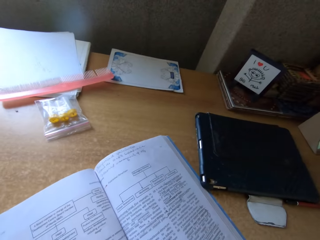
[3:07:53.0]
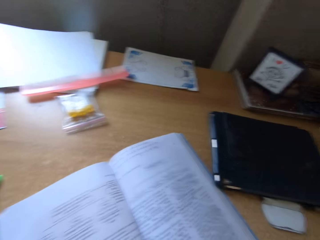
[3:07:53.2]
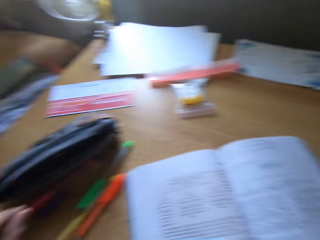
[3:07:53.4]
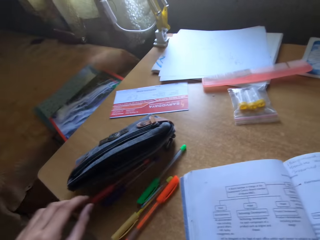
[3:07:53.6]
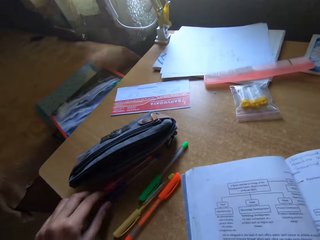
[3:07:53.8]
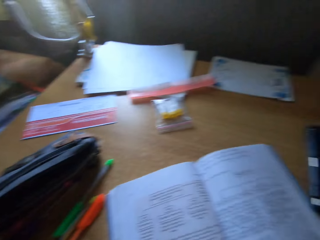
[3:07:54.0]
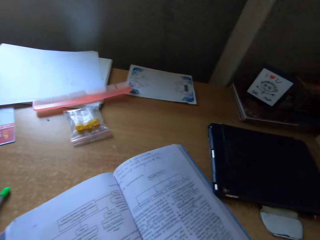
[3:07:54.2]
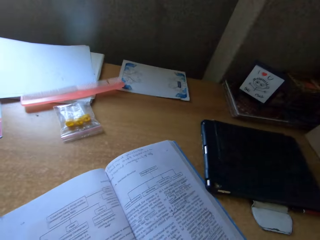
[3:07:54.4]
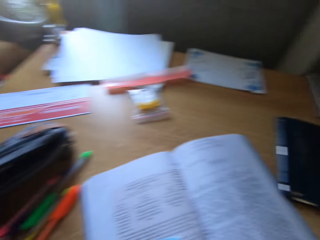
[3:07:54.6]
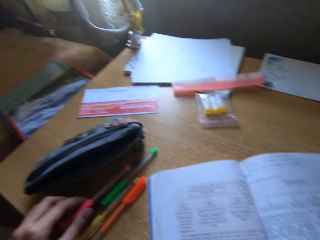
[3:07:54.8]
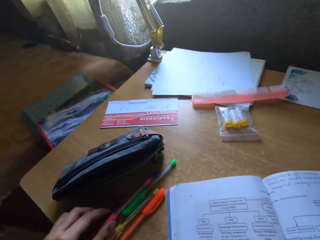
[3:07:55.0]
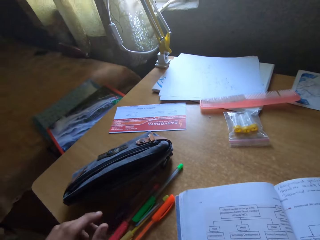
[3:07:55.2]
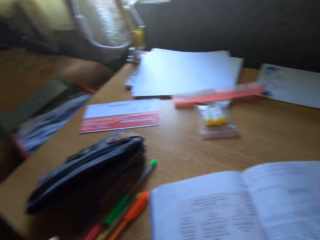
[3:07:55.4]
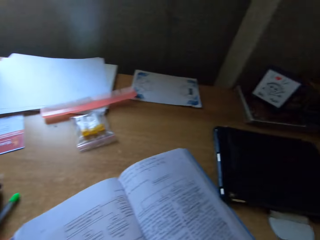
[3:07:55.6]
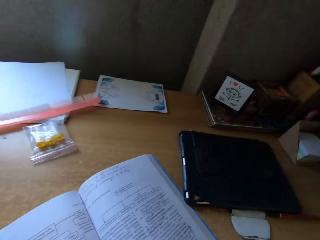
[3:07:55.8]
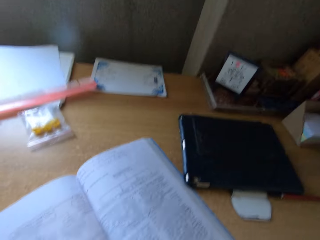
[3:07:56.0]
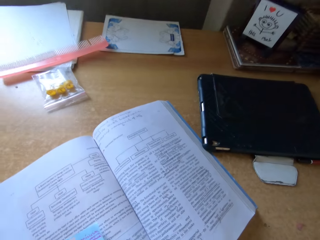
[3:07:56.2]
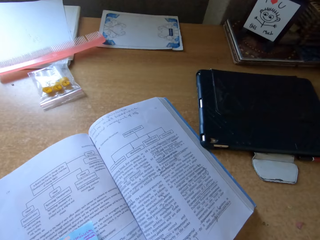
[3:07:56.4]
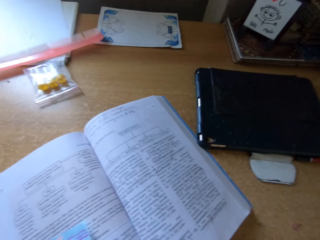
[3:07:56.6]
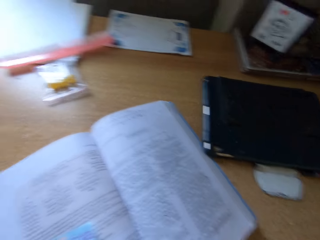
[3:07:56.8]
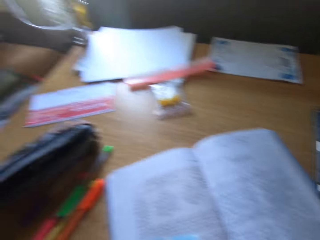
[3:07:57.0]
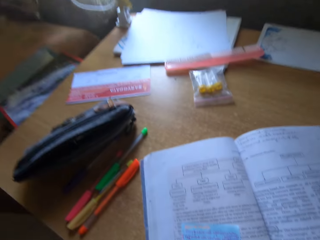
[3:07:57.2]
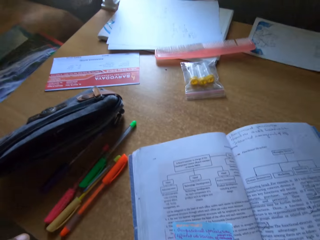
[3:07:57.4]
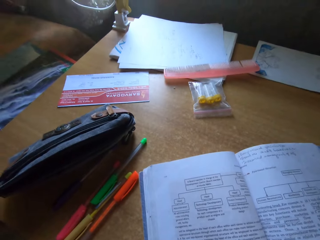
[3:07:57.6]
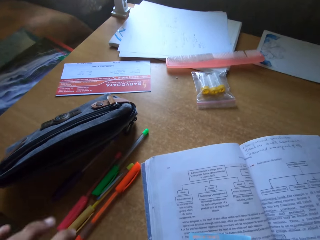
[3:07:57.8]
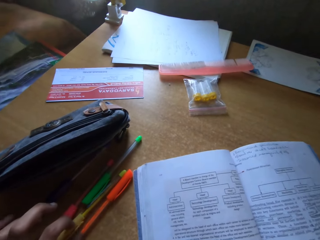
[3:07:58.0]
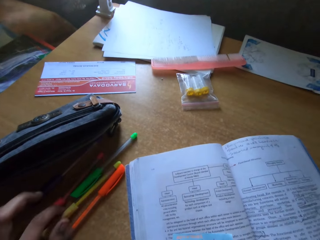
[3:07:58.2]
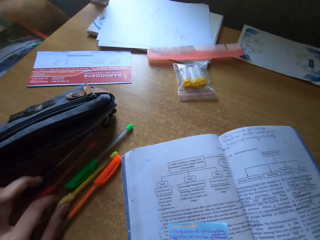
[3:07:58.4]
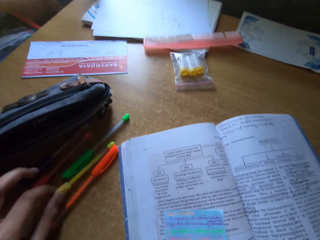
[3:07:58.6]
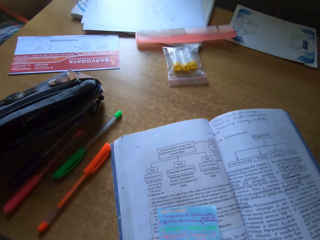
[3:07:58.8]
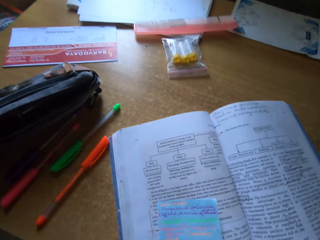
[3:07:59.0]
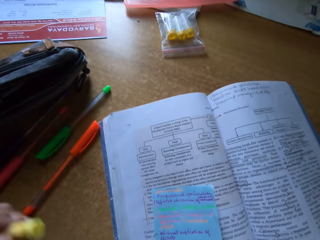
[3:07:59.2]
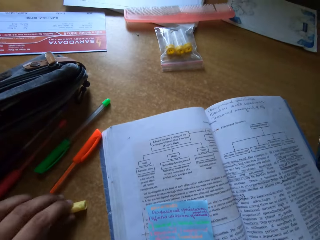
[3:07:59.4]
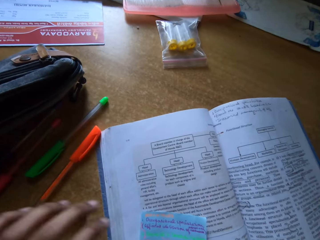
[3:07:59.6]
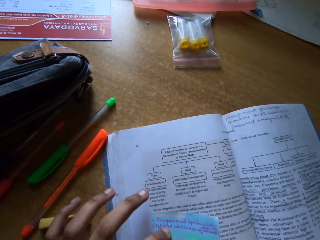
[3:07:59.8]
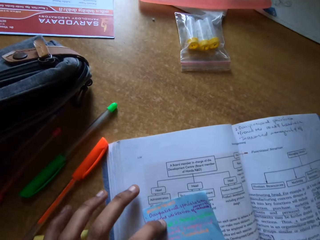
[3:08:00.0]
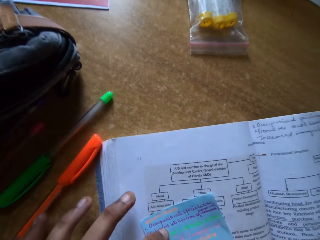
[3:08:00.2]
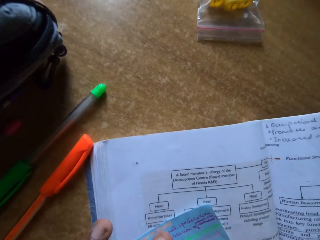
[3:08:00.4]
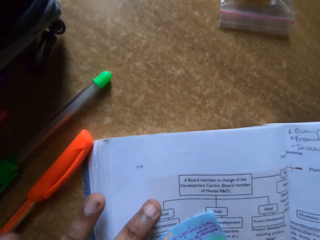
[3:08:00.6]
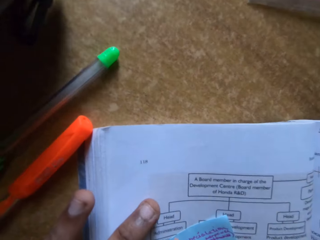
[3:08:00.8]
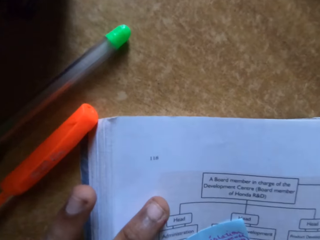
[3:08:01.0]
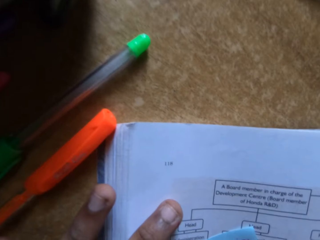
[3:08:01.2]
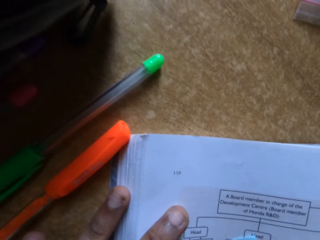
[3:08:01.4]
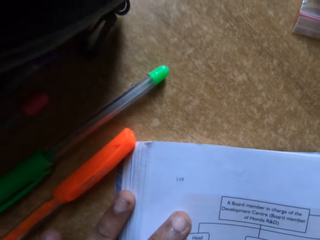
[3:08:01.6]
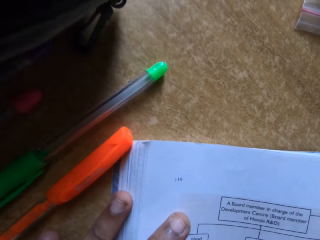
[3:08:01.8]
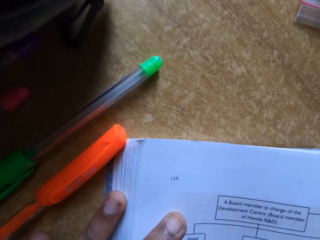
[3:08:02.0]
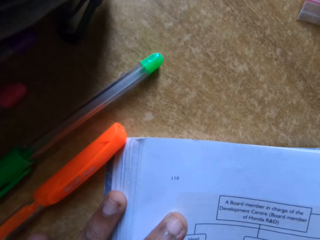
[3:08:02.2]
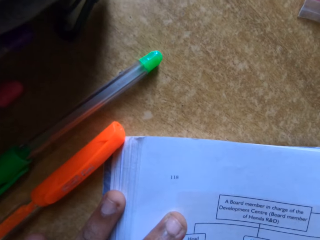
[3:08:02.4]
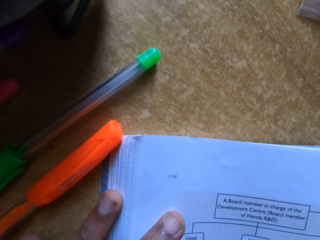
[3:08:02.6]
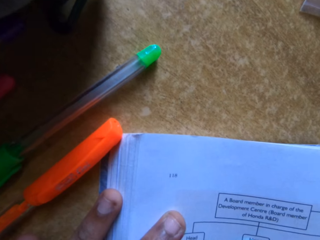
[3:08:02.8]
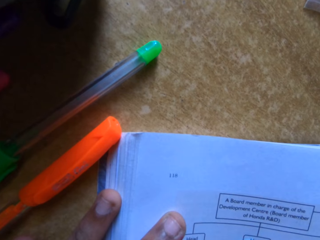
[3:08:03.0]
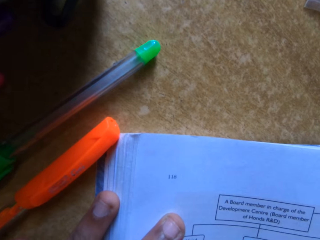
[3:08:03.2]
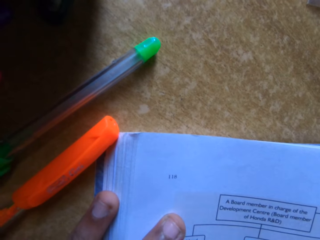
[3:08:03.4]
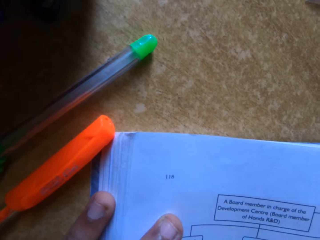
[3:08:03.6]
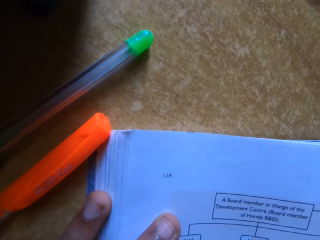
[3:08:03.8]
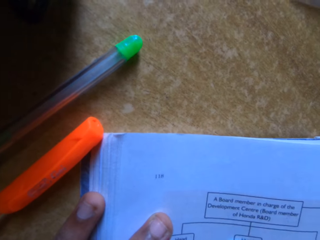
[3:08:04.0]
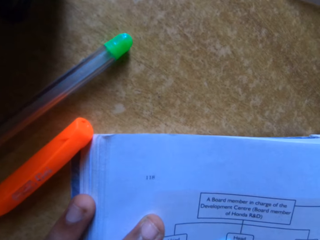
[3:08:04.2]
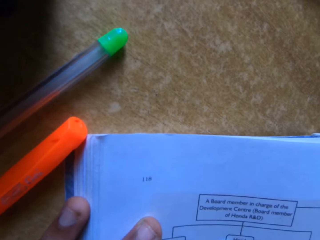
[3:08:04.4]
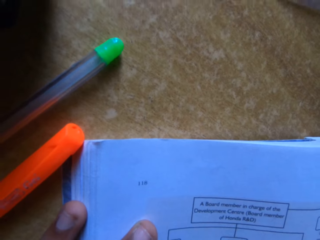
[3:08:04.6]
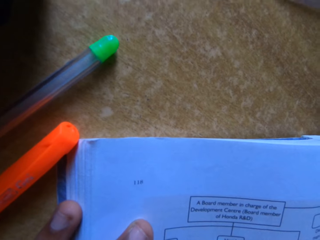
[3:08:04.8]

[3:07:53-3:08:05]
The camera wearer picks a pen from the table. They put the pen lid on the table, drop down the pen, and write on the paper. They read the book.

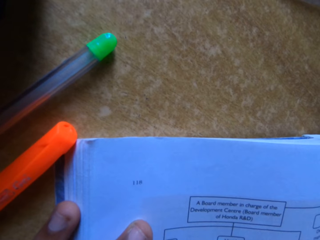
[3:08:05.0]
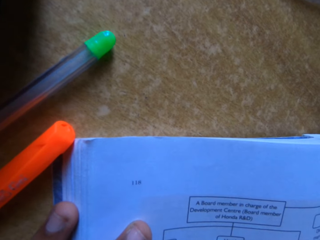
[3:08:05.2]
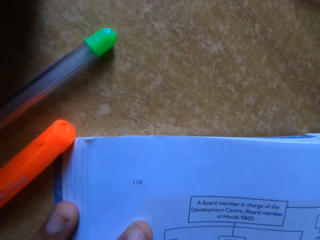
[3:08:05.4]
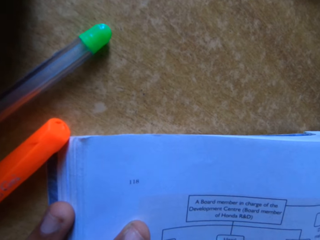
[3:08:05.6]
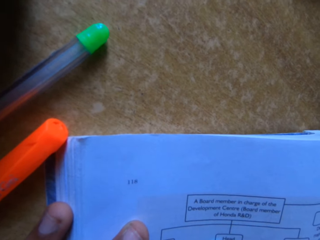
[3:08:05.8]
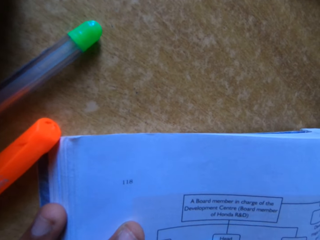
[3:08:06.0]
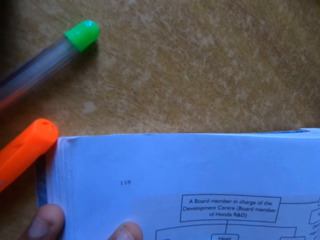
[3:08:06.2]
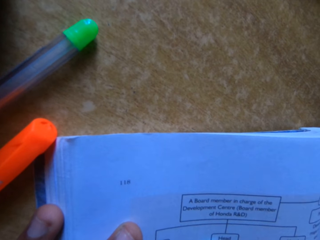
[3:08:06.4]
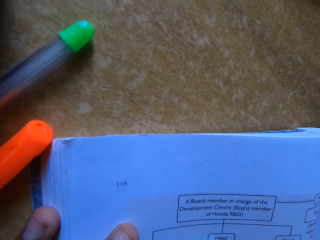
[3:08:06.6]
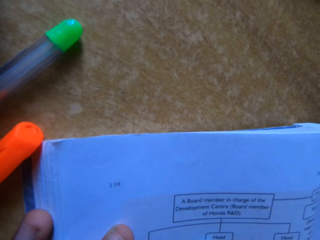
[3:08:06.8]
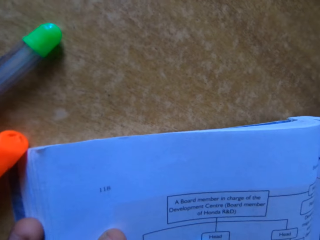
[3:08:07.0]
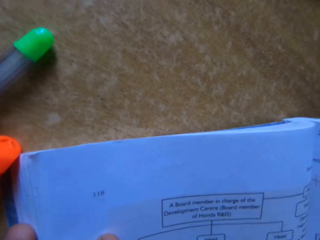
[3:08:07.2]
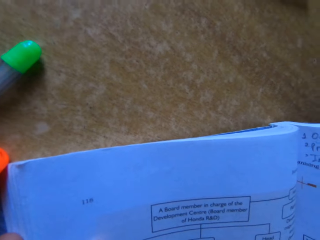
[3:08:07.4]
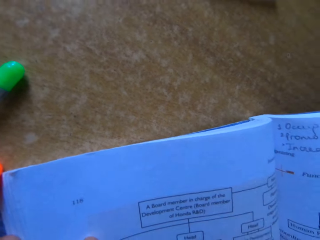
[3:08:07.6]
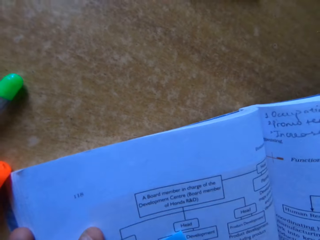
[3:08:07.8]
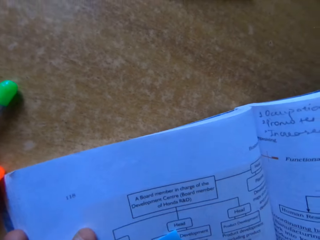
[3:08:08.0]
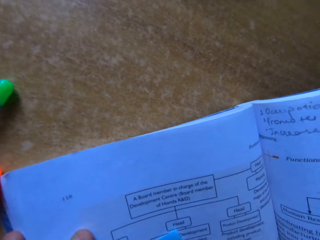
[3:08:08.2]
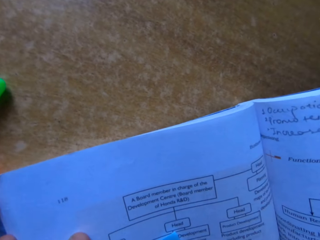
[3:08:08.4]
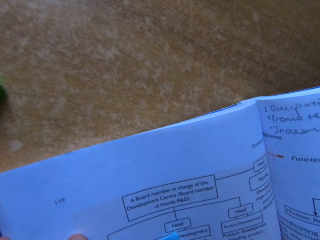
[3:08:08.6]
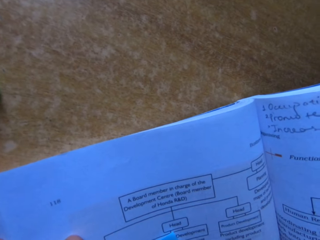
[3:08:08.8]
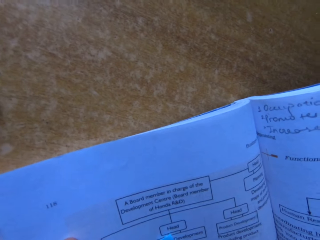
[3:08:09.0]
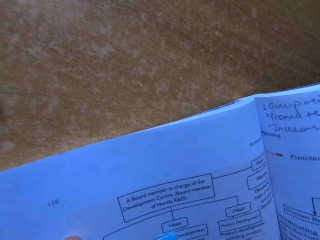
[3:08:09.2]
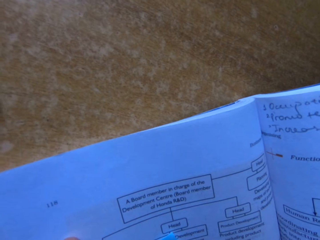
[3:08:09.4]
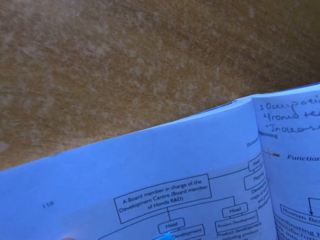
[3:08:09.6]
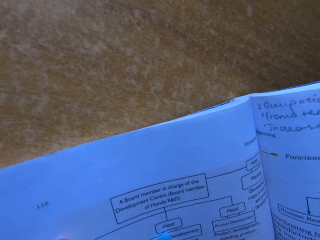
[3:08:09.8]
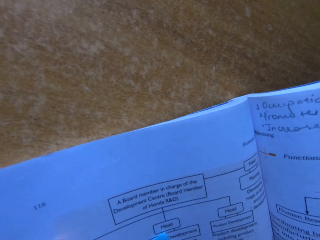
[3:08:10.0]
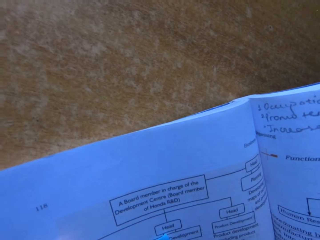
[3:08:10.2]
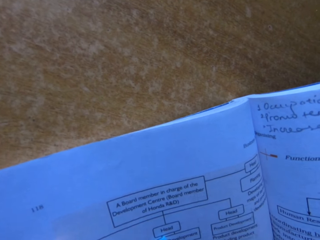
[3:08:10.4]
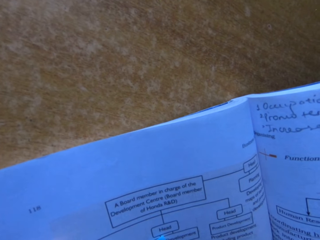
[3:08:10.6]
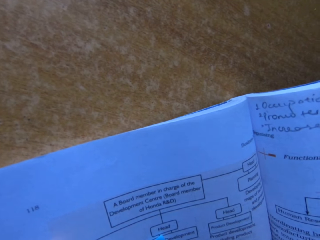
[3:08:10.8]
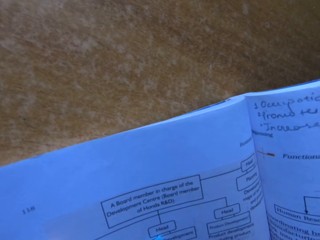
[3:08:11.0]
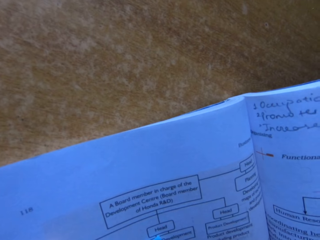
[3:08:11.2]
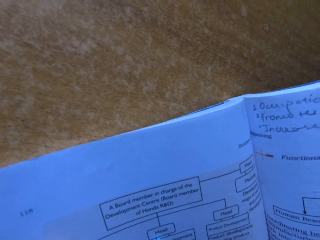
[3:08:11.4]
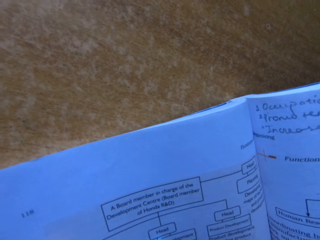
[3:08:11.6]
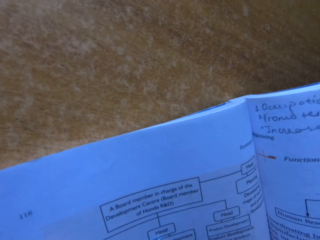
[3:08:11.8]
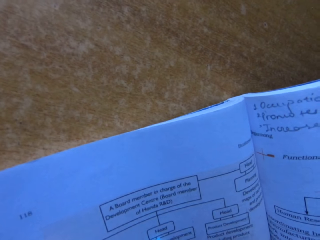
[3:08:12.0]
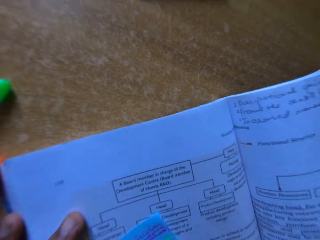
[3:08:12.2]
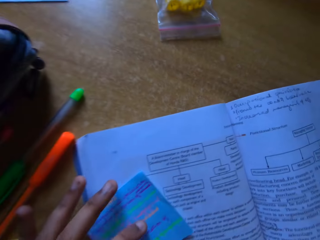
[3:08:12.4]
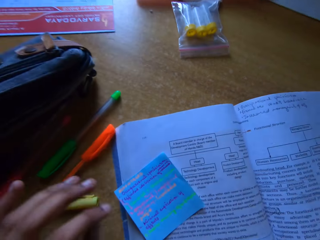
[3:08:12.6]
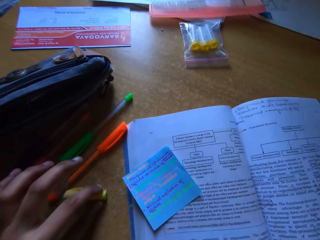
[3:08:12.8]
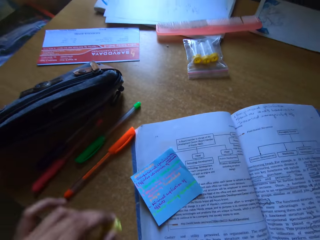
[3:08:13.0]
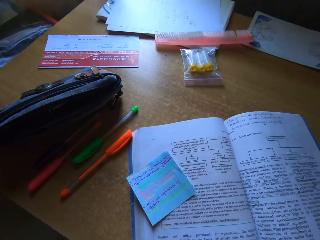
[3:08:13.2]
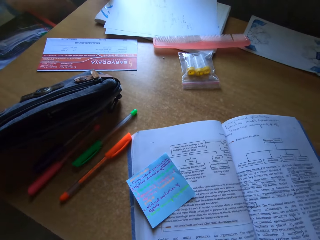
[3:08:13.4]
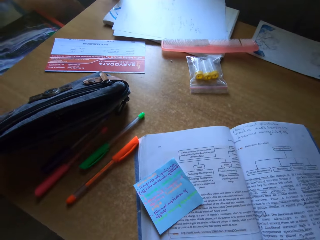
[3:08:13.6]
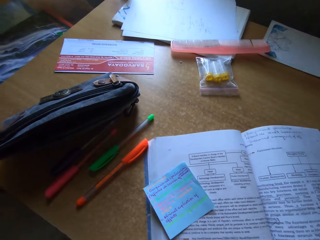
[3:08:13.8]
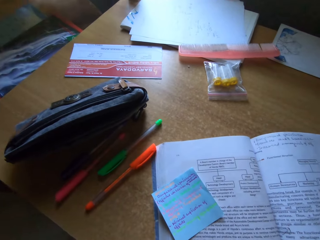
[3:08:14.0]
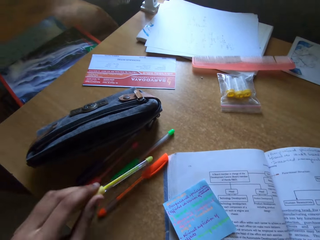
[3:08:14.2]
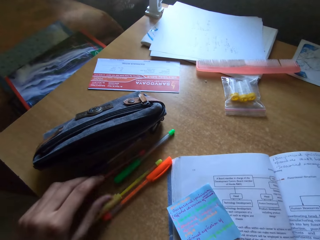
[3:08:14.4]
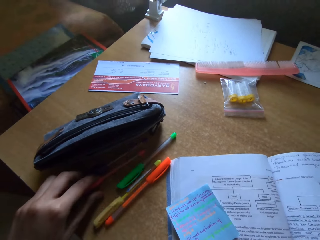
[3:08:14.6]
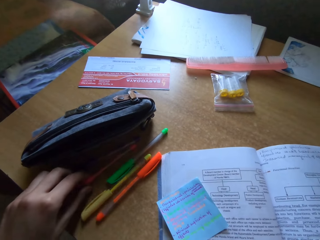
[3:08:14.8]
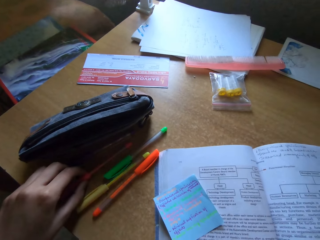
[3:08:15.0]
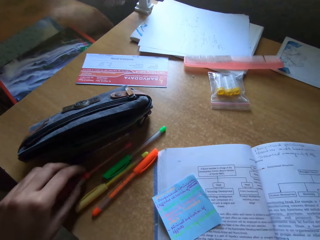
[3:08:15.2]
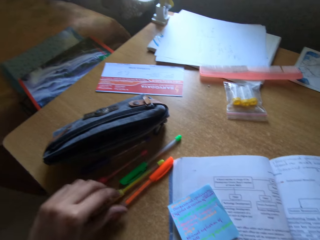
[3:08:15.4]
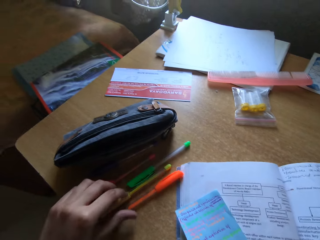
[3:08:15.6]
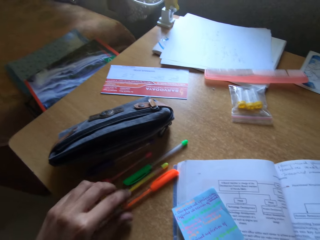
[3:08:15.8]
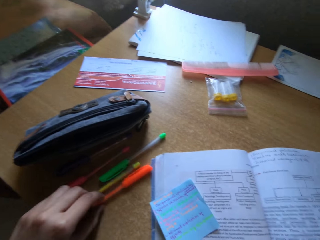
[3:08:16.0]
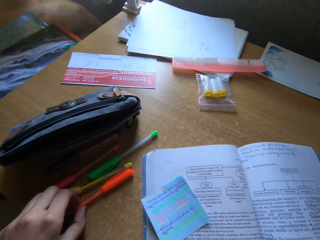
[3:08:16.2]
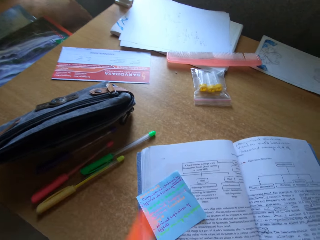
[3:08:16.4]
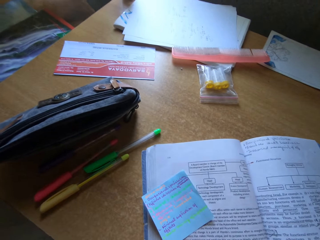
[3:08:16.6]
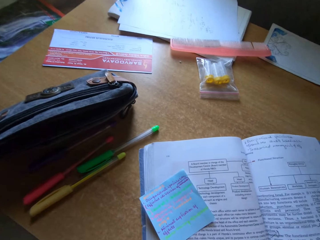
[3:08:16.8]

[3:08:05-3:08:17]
The camera wearer picks the pen lid from the table. They pick a pen. They put the pen on the table. They pick the pen from the table.
